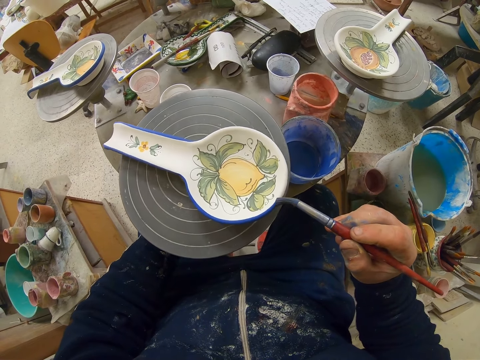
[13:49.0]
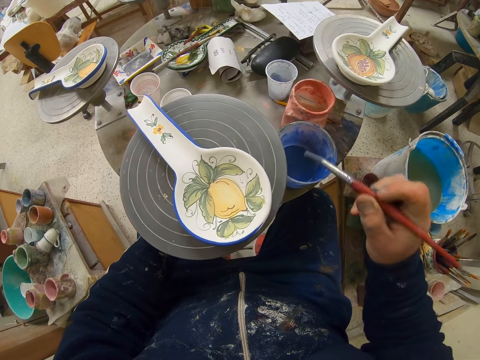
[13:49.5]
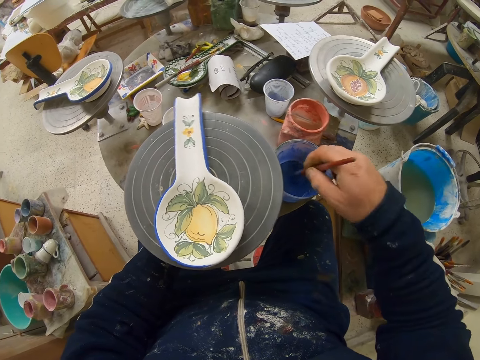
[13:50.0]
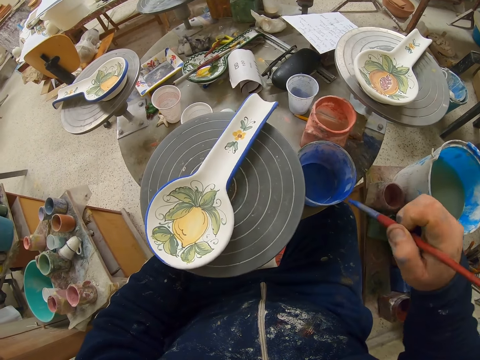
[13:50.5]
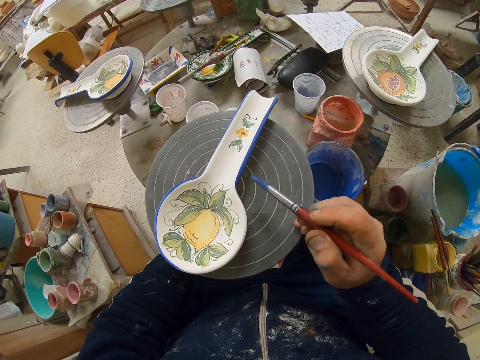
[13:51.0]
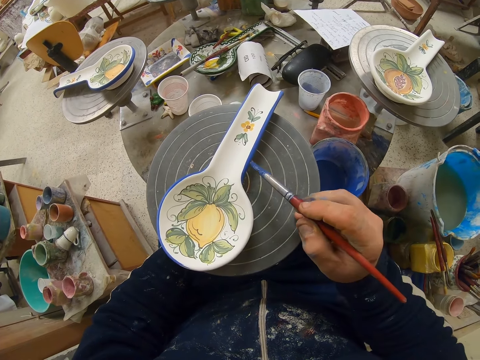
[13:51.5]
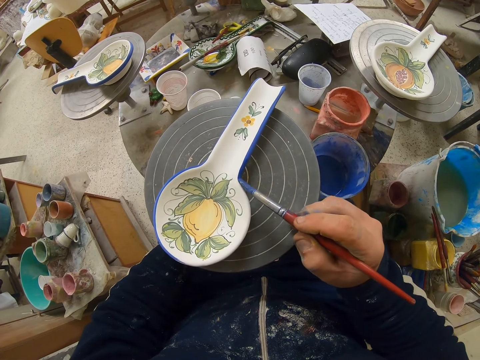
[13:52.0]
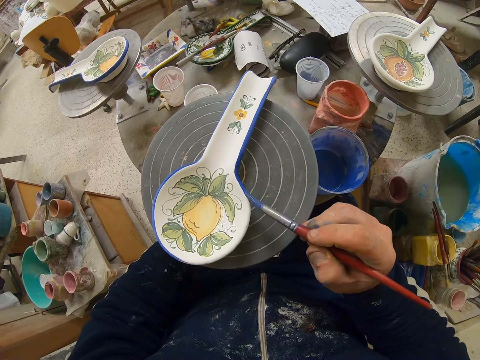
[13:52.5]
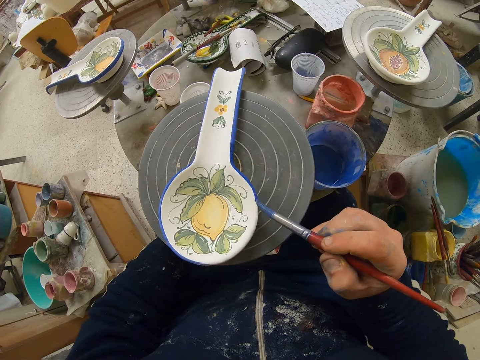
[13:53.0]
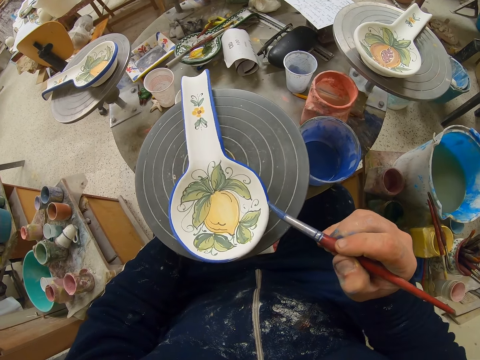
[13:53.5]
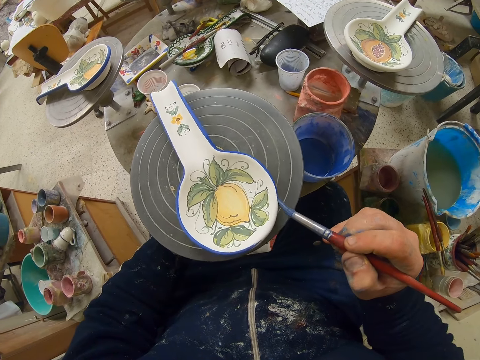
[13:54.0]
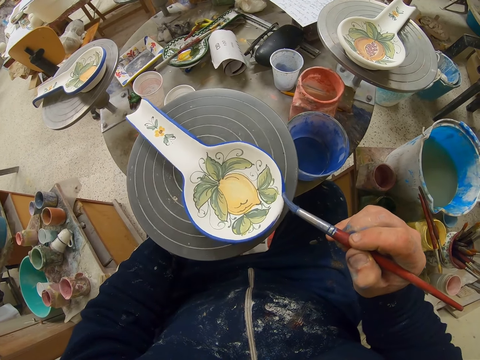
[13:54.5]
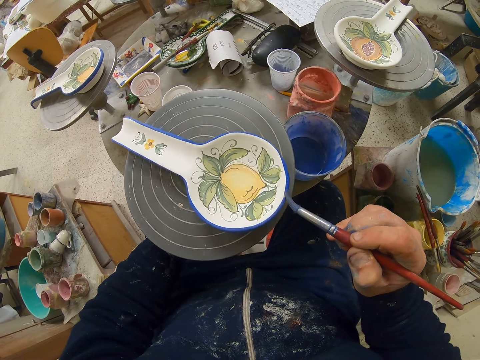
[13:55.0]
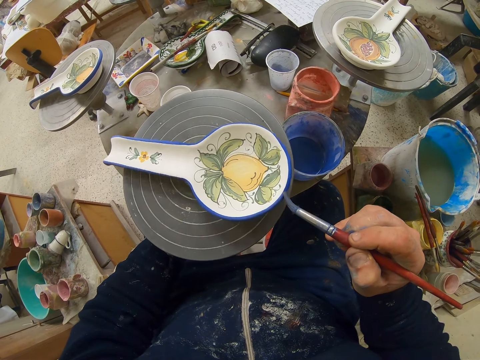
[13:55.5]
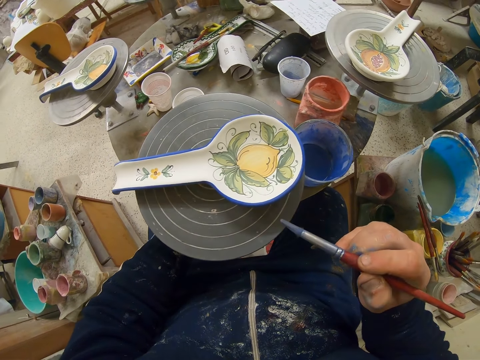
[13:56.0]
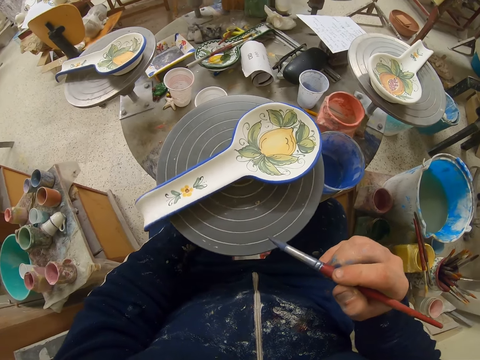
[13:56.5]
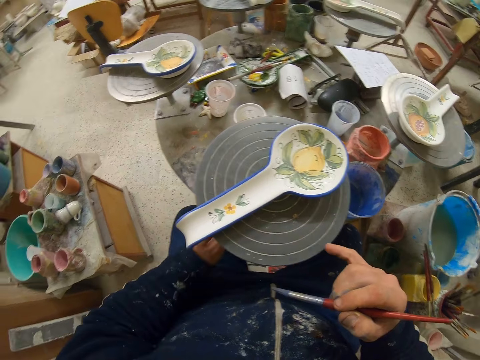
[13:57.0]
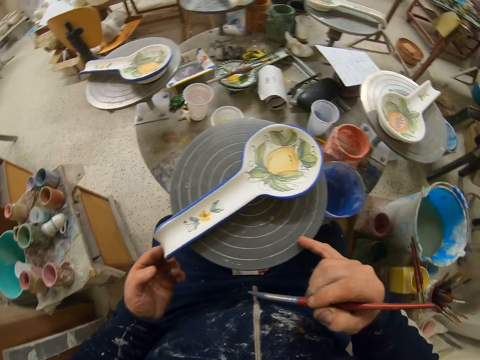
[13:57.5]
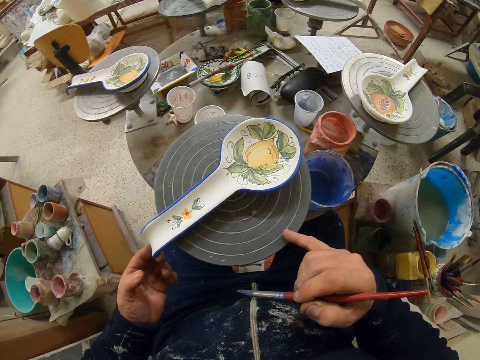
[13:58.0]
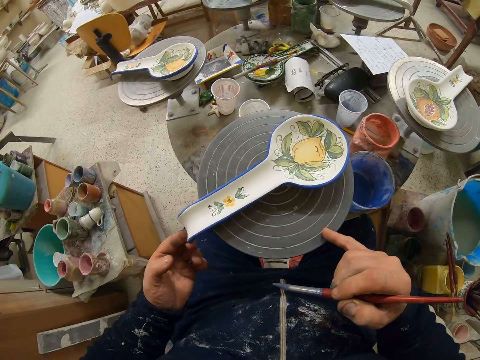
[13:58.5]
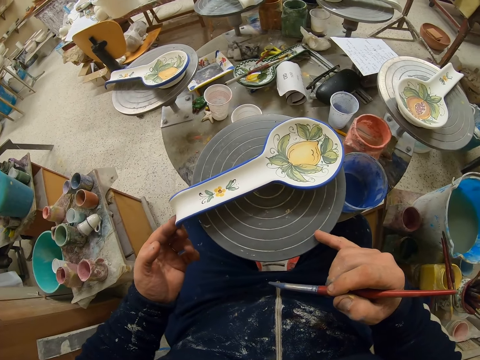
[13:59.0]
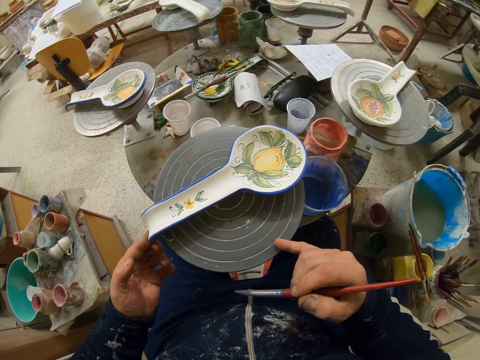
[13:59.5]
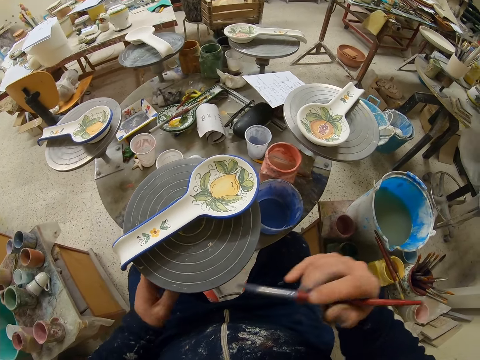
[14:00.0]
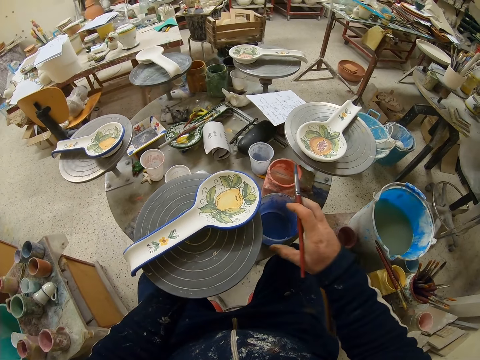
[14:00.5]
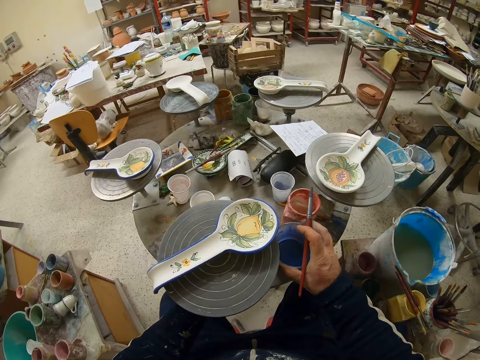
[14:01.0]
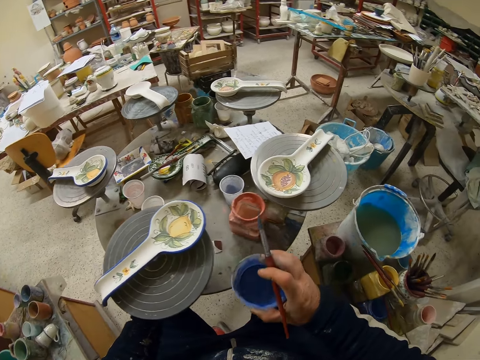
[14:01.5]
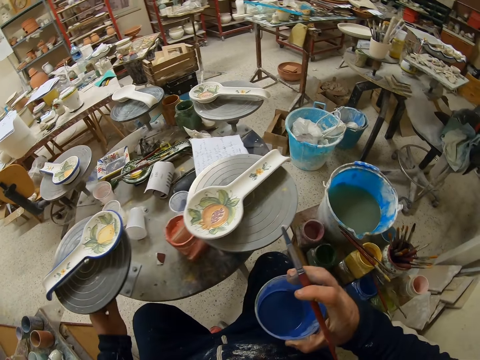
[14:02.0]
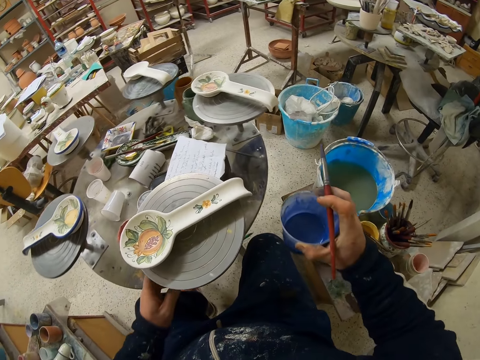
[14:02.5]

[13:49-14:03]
The camera wearer dips the paint brush in the paint can. They turn the table. They decorate the plate with the paint brush. They adjust the plate. They lift the paint can from the table. They turn the table.

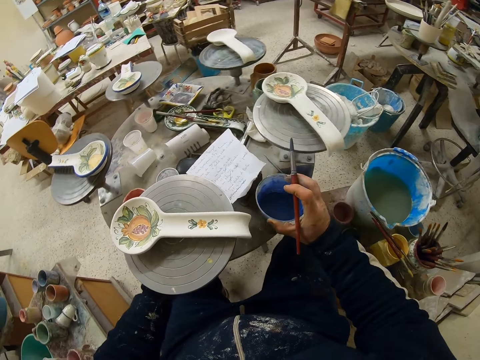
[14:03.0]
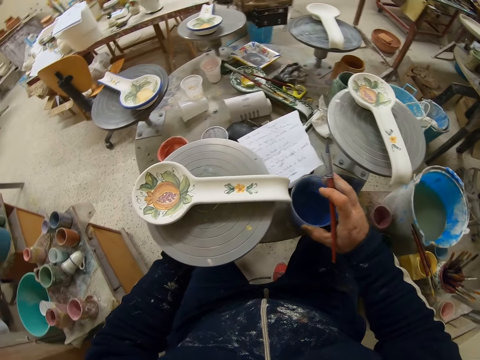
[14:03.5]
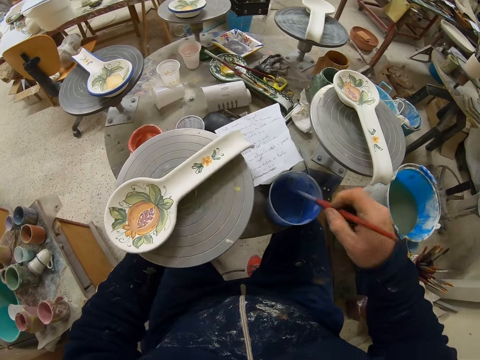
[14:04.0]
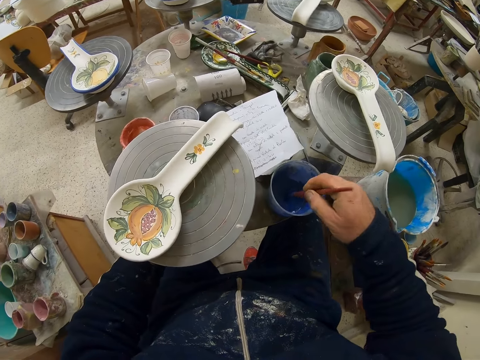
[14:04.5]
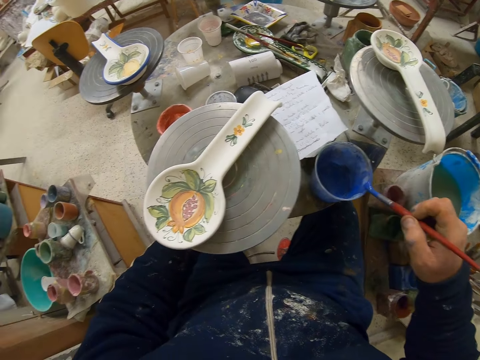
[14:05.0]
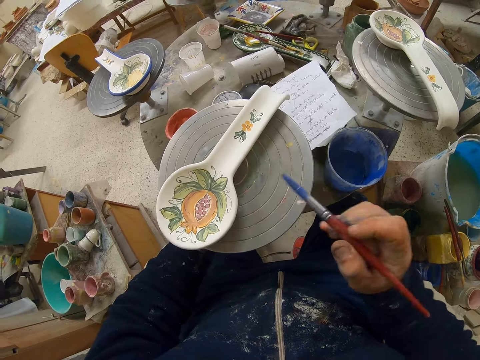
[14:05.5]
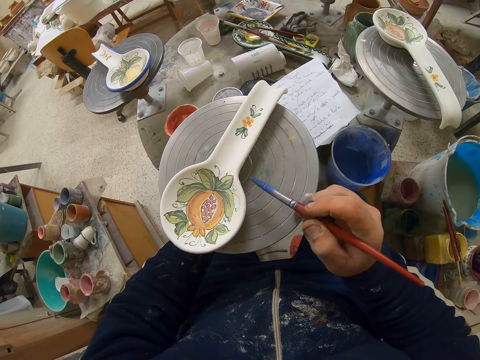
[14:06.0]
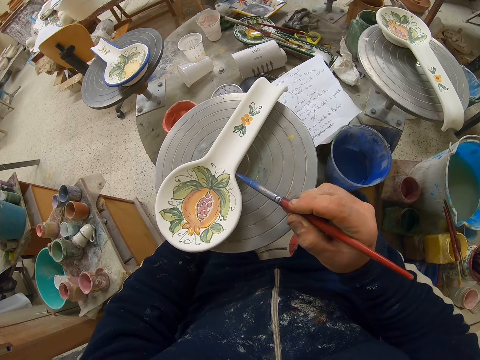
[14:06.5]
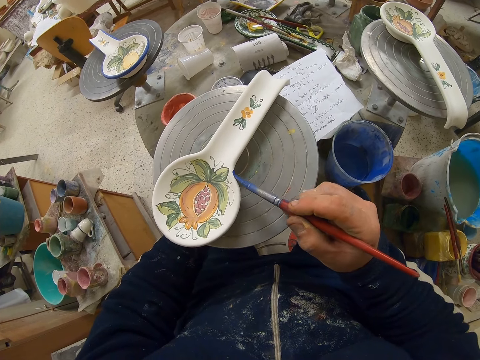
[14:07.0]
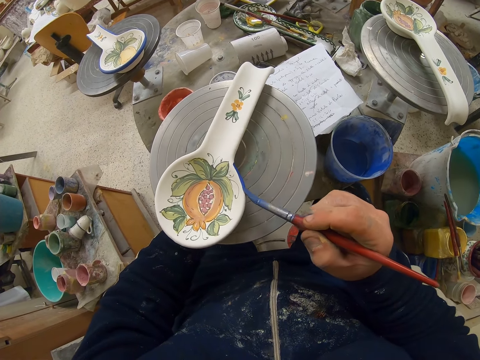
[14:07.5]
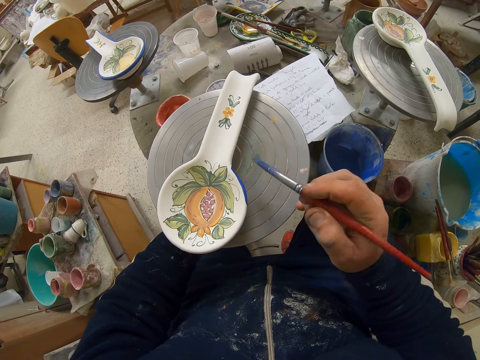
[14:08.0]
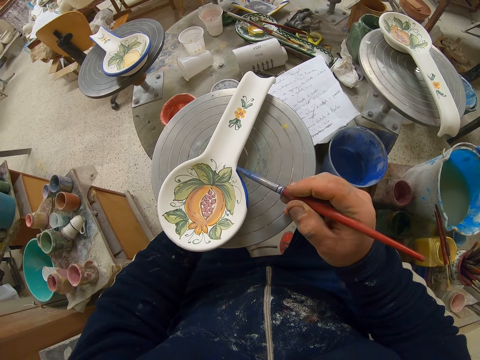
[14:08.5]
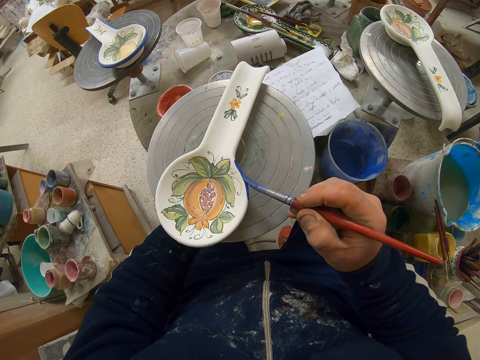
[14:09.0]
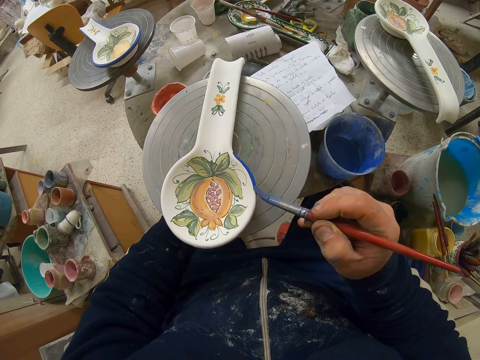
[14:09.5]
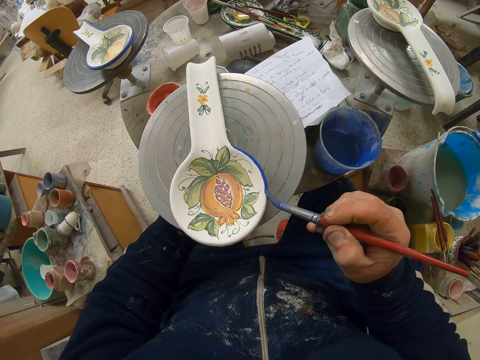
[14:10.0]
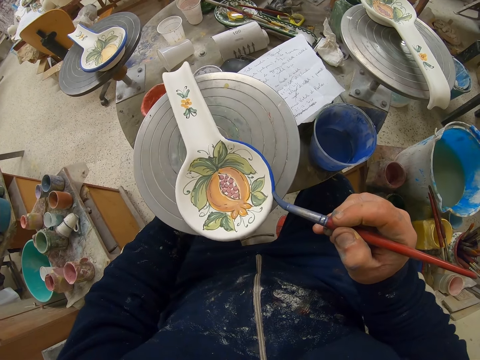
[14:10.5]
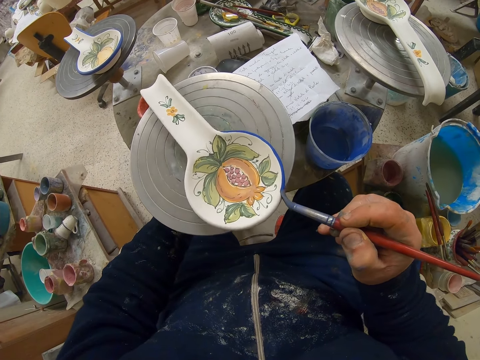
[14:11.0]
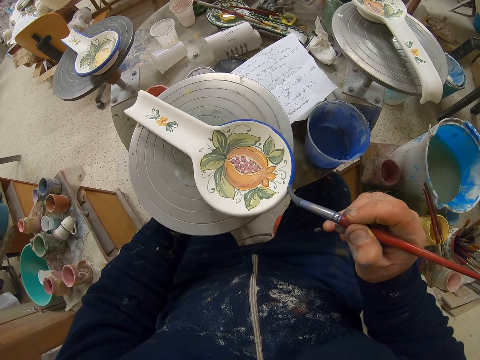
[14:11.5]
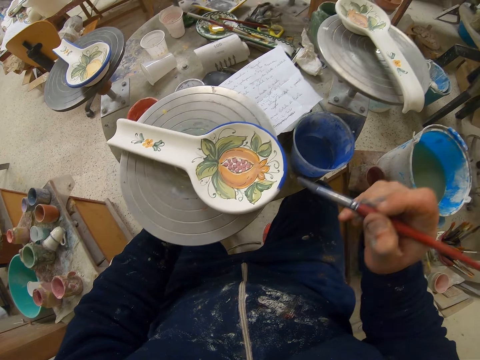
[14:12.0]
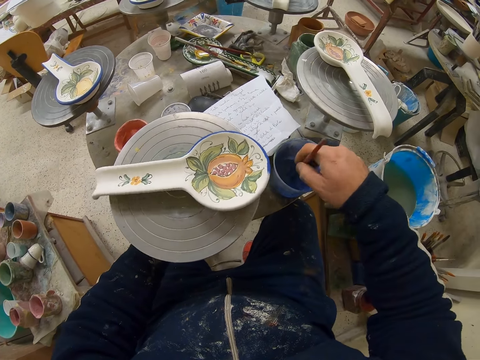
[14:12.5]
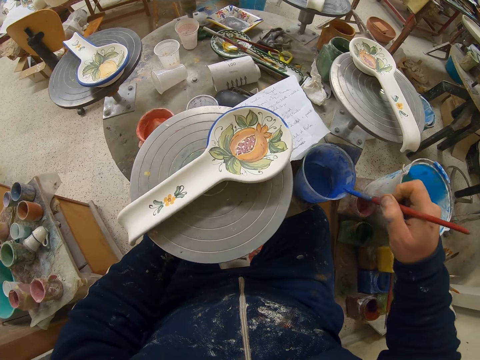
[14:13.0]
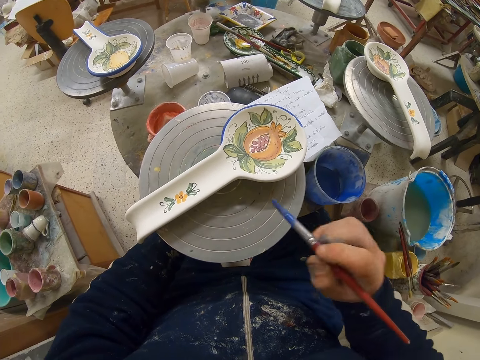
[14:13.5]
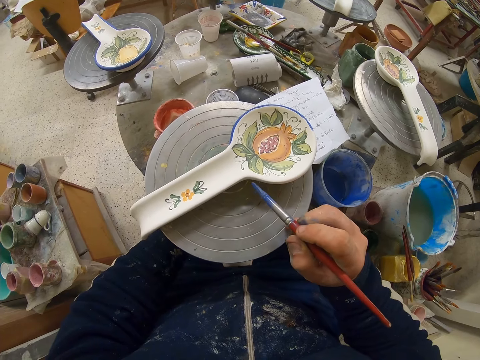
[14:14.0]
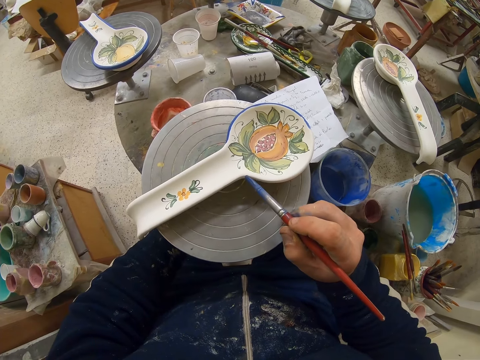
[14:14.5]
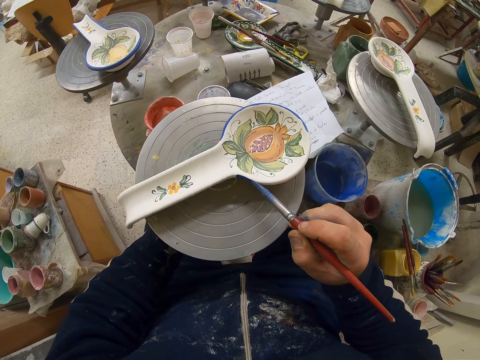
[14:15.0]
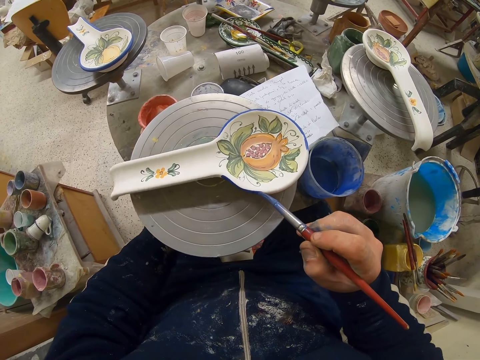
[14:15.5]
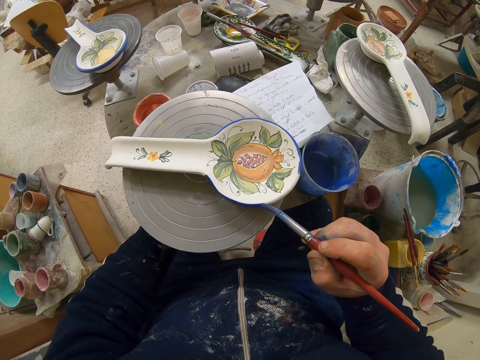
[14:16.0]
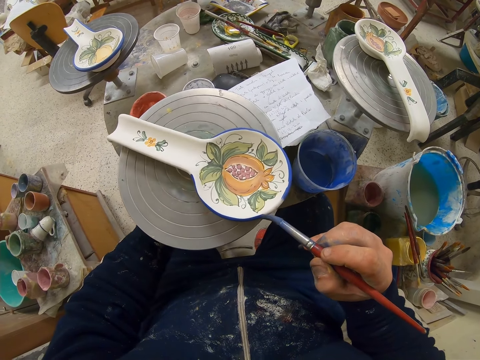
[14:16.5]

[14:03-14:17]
The camera wearer puts the paint can on the table. They dip the paint brush in the paint can. They decorate the plate with the paint brush. They dip the paint brush in the paint can. They decorate the plate with the paint brush.
